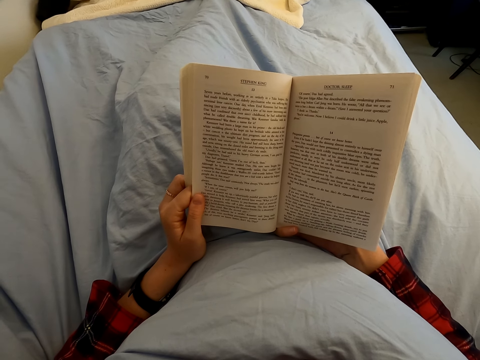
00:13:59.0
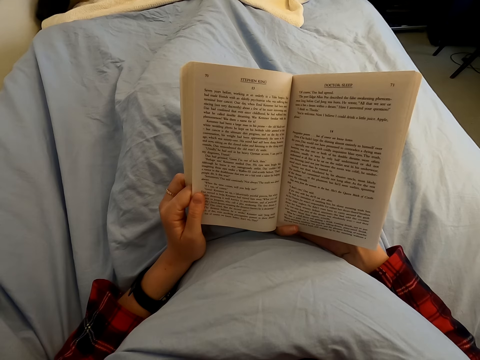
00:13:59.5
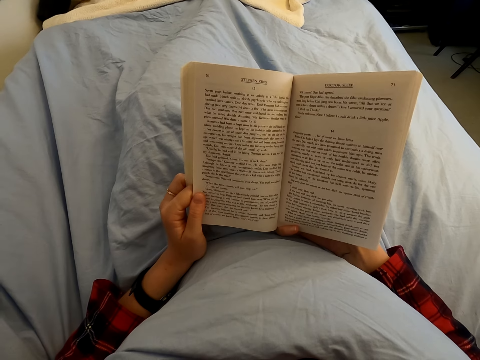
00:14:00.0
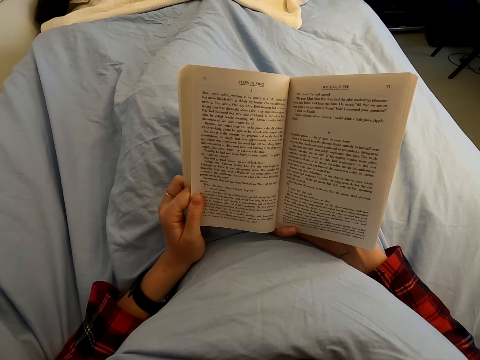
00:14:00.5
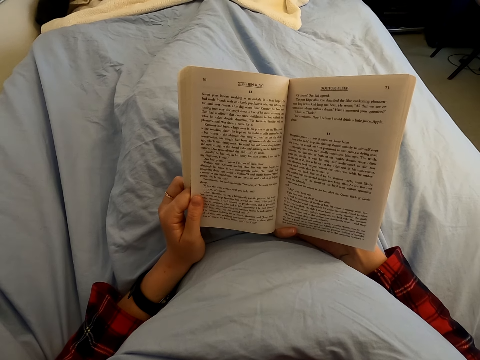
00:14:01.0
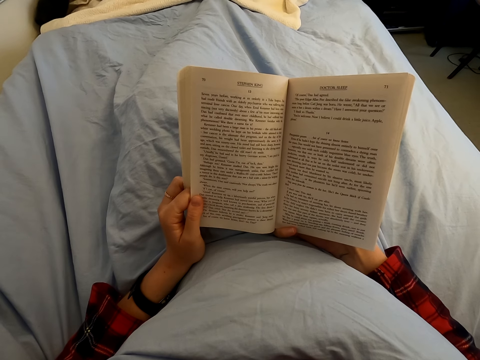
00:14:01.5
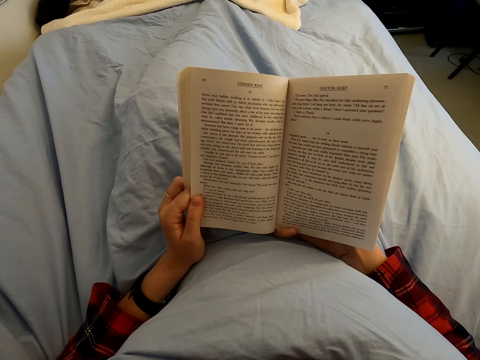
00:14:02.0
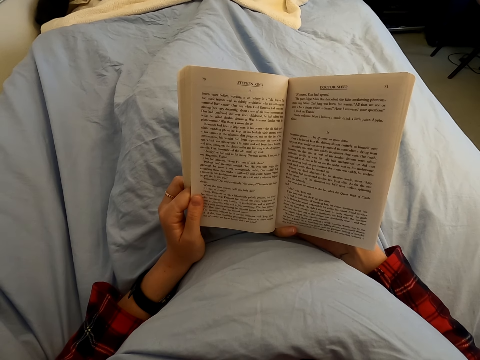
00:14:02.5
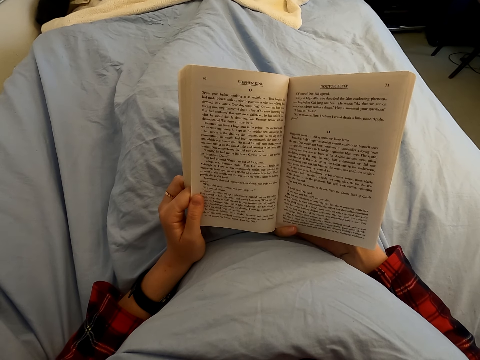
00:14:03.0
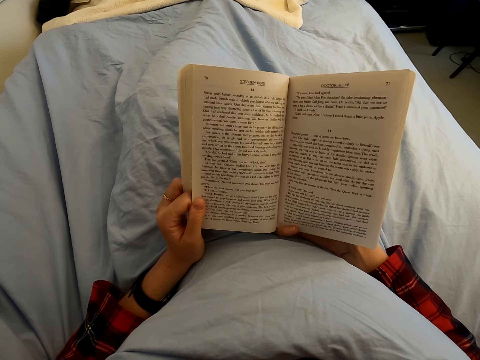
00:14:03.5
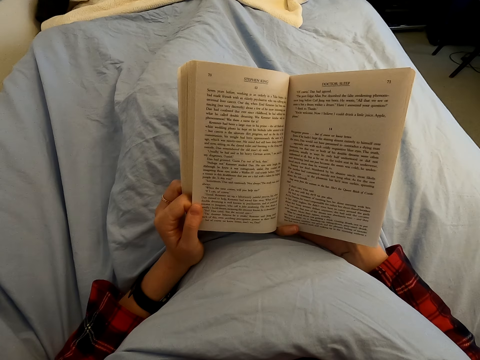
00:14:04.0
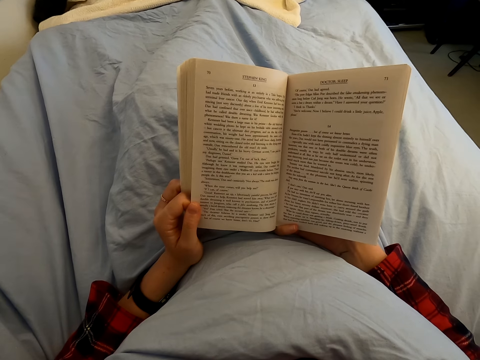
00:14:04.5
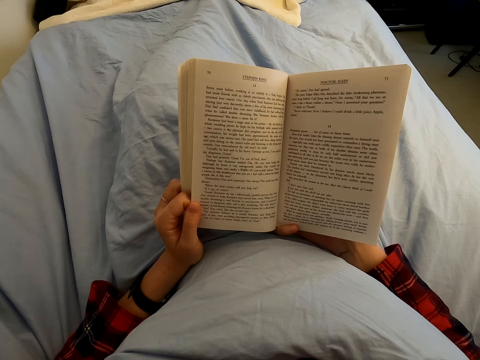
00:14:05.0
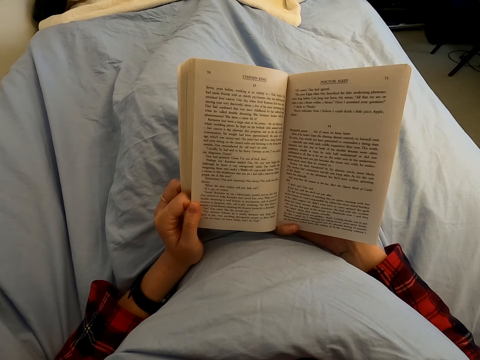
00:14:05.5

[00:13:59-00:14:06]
The camera wearer reads the book.

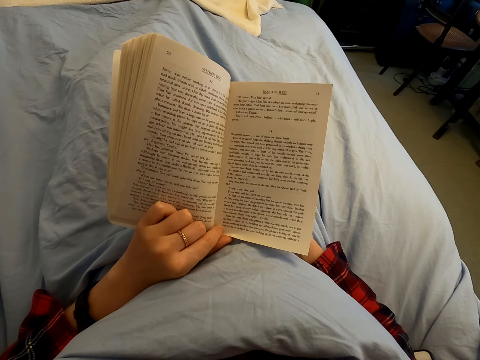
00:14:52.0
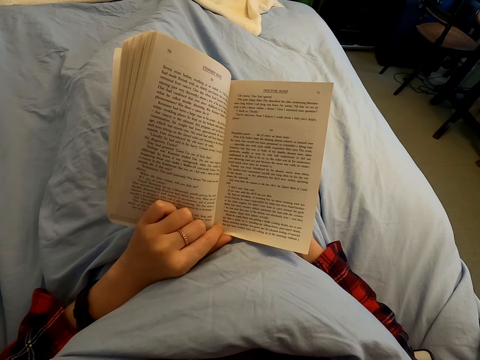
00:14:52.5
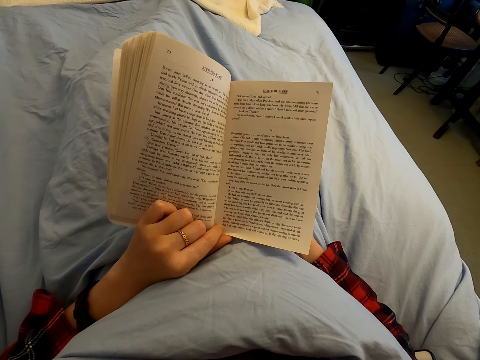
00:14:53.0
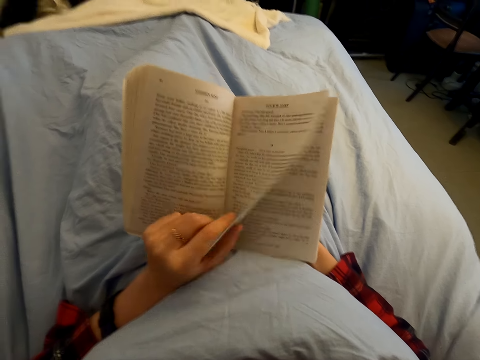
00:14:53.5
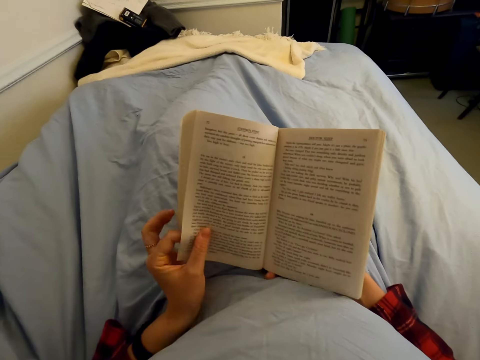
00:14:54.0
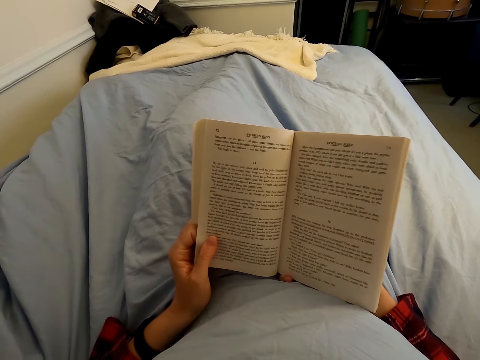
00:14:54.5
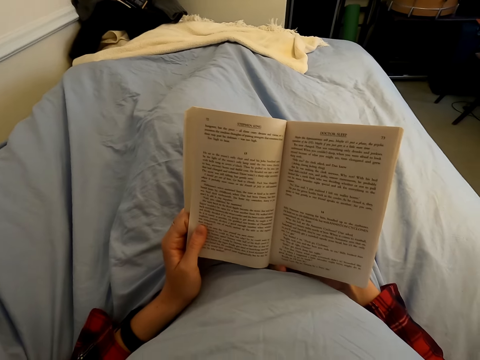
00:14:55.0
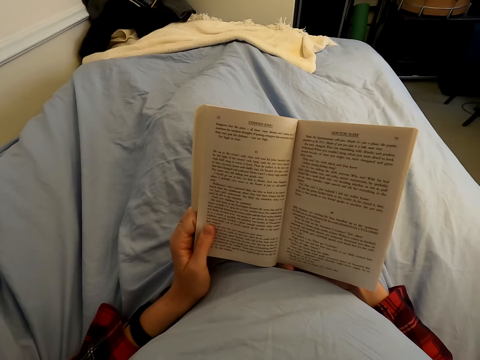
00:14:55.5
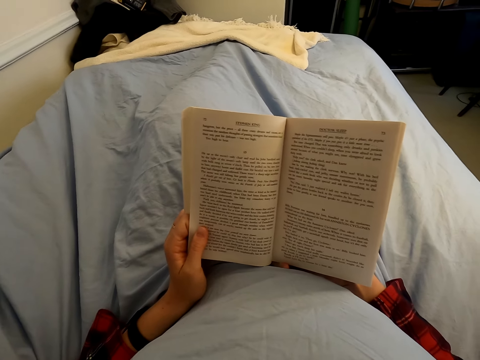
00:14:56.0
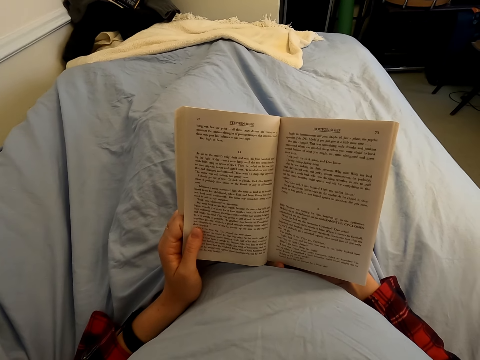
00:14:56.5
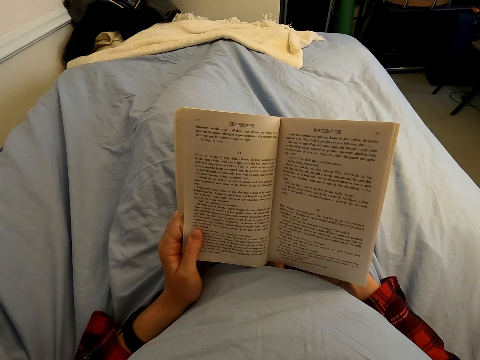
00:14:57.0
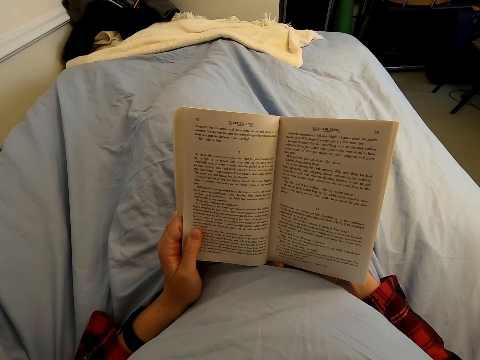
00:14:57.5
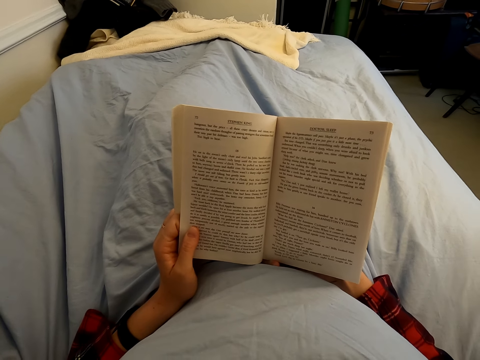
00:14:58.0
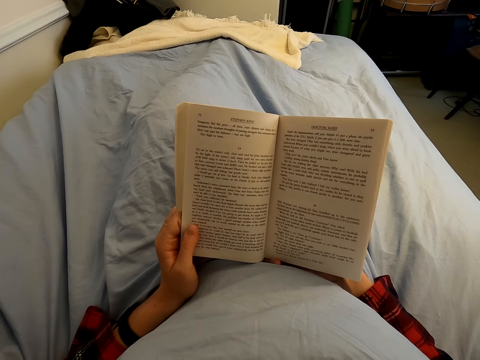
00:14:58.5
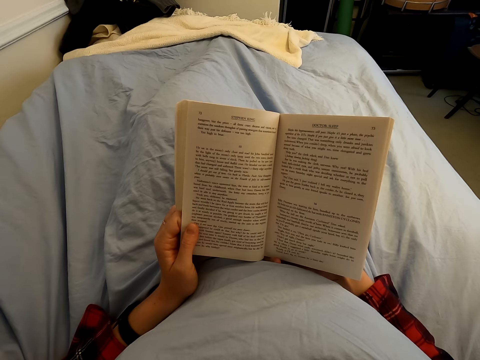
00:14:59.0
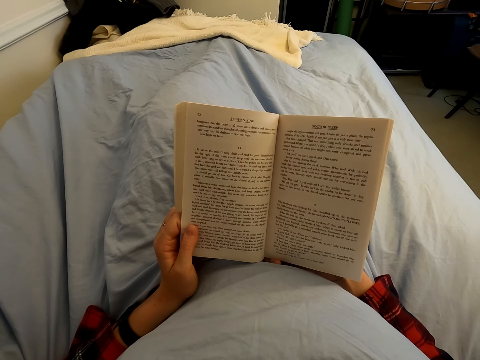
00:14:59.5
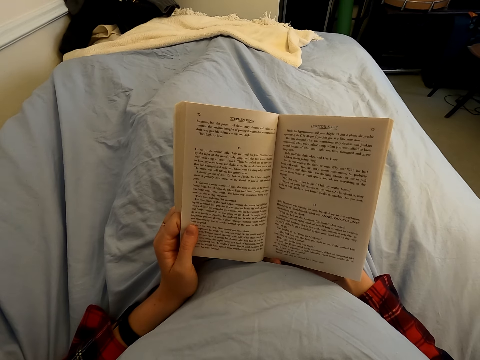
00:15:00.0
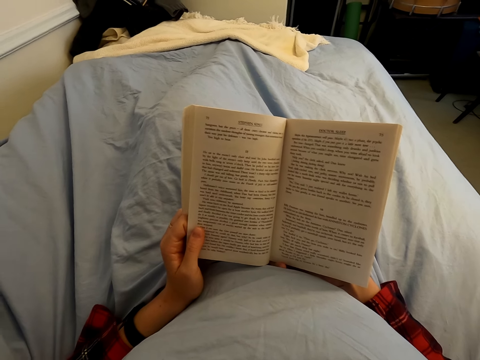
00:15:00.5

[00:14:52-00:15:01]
The camera wearer opens a page of the book with his left hand. He peruses the page on the novel. He reads the novel.

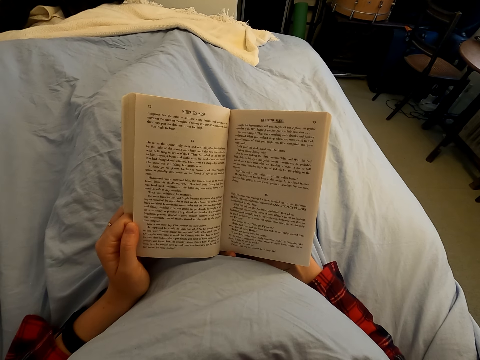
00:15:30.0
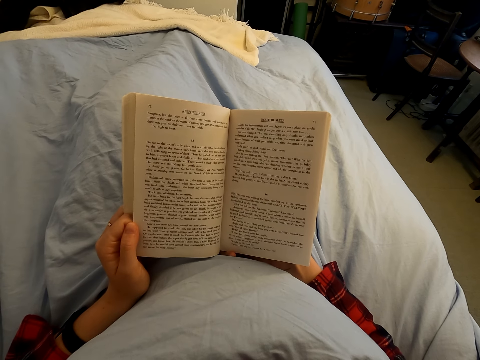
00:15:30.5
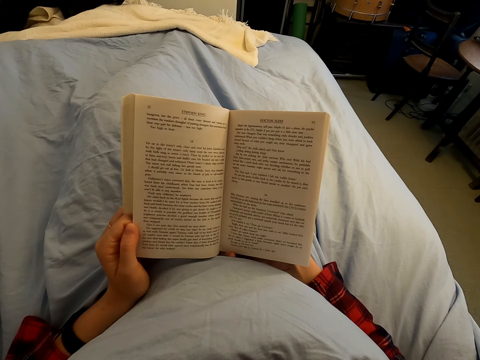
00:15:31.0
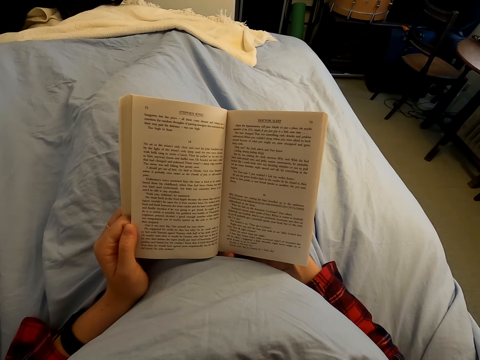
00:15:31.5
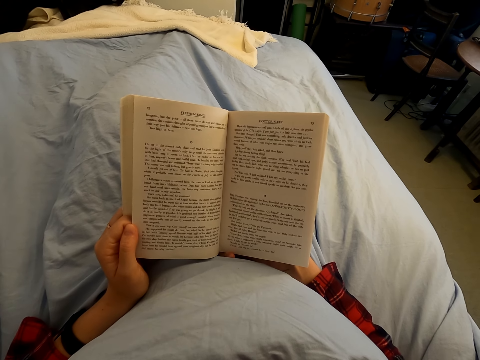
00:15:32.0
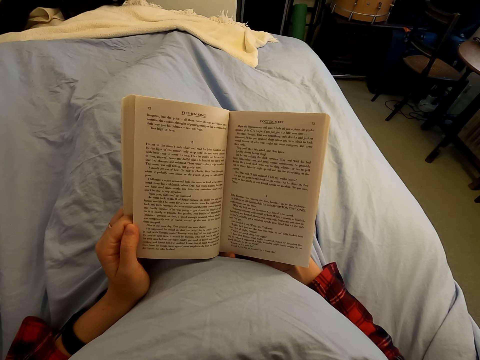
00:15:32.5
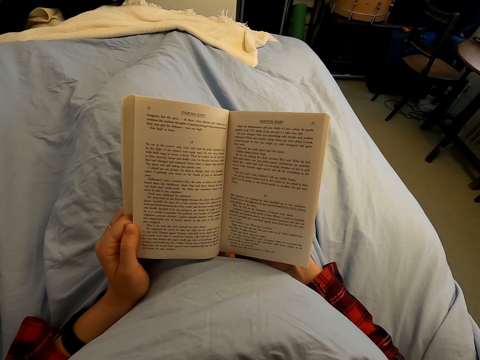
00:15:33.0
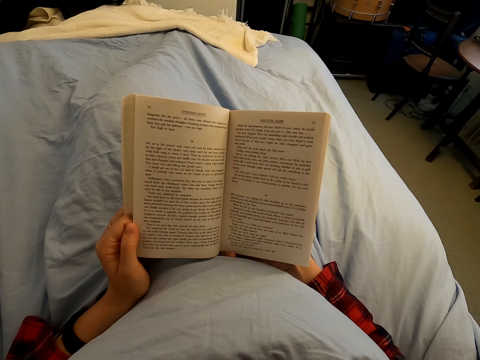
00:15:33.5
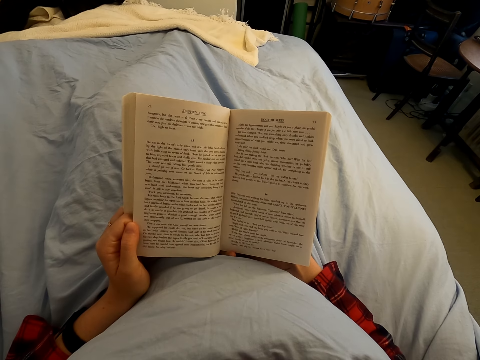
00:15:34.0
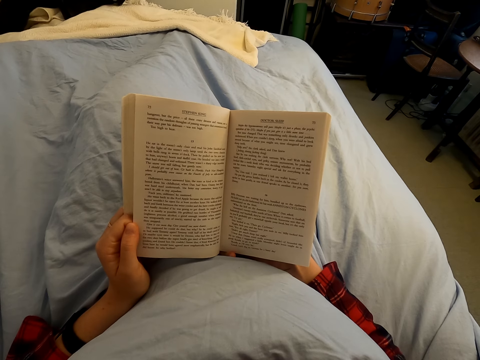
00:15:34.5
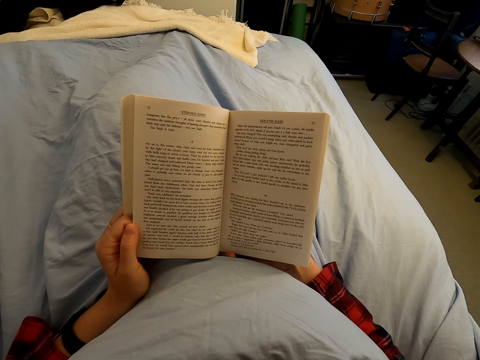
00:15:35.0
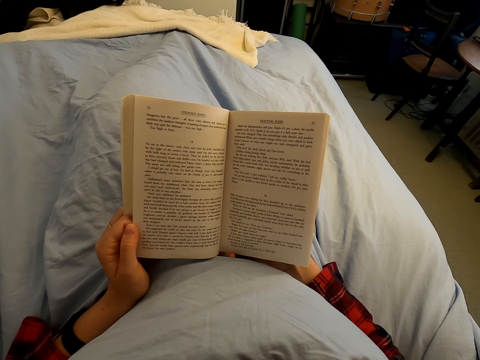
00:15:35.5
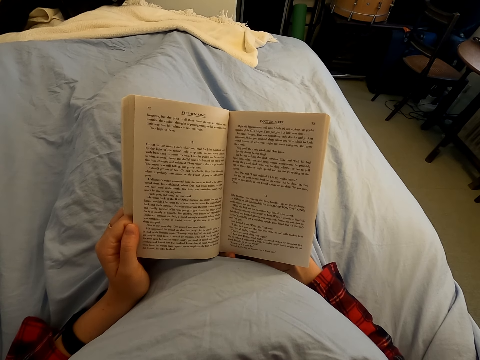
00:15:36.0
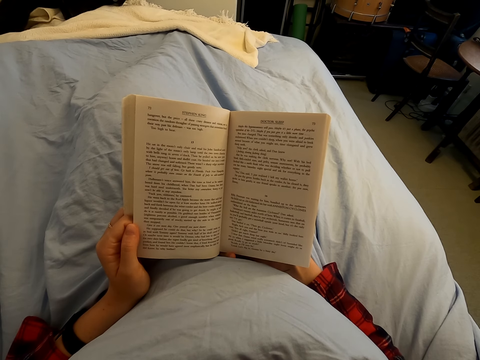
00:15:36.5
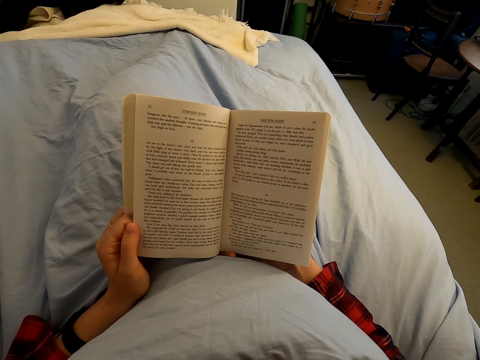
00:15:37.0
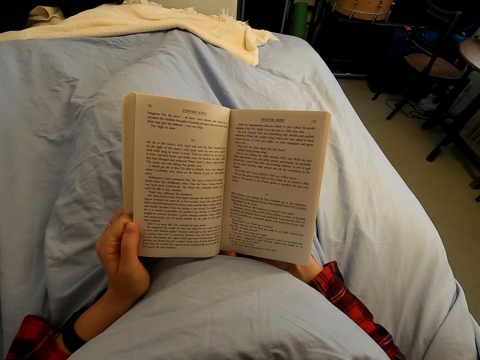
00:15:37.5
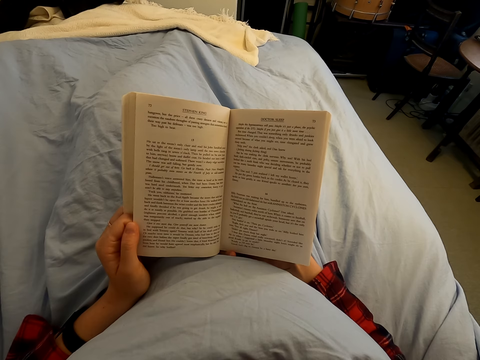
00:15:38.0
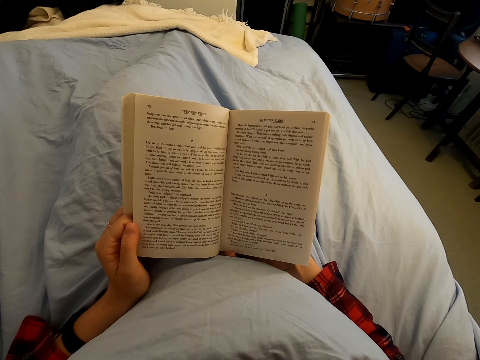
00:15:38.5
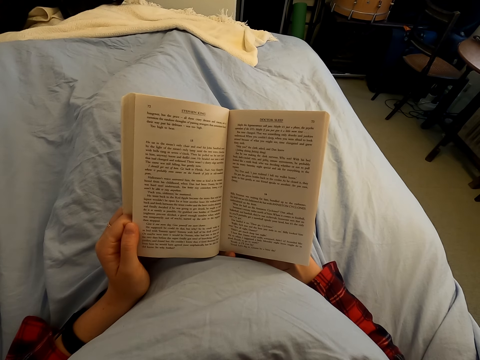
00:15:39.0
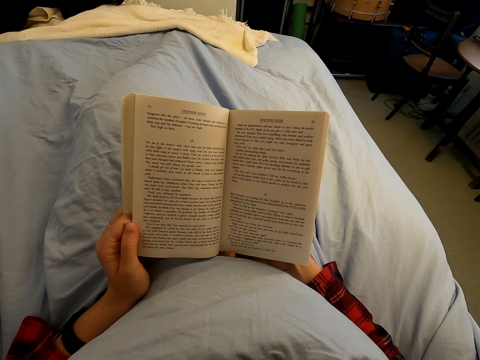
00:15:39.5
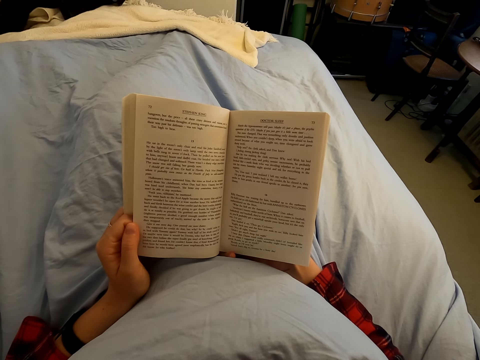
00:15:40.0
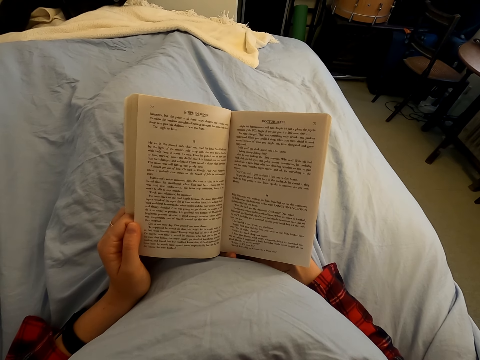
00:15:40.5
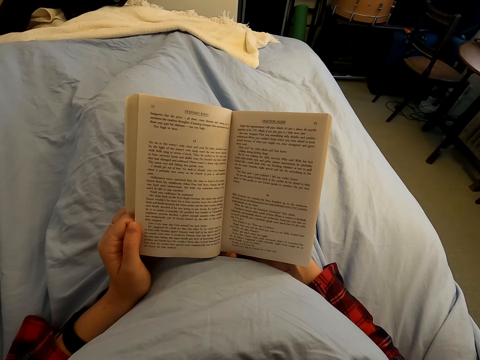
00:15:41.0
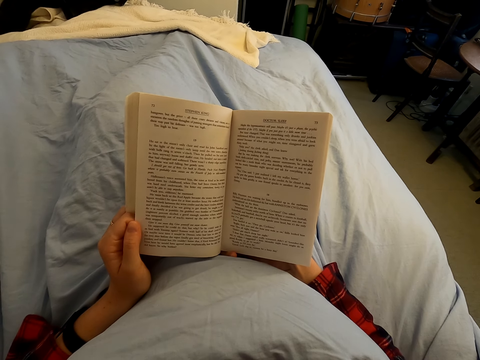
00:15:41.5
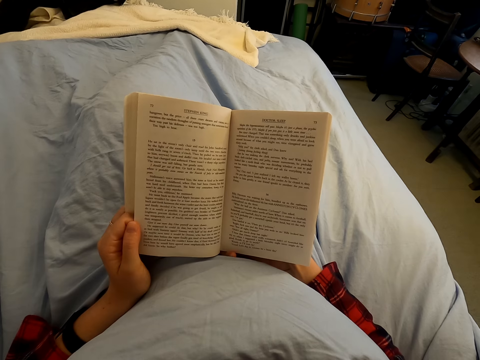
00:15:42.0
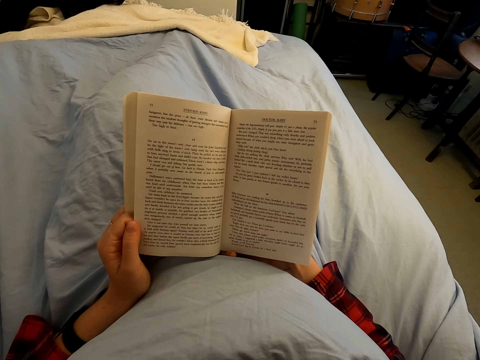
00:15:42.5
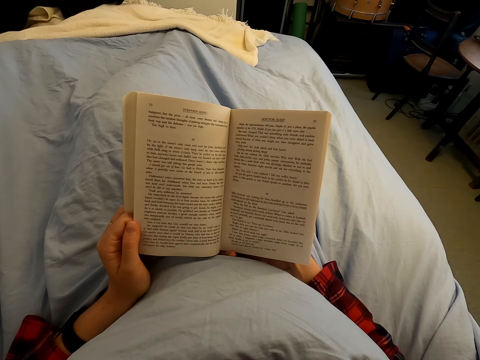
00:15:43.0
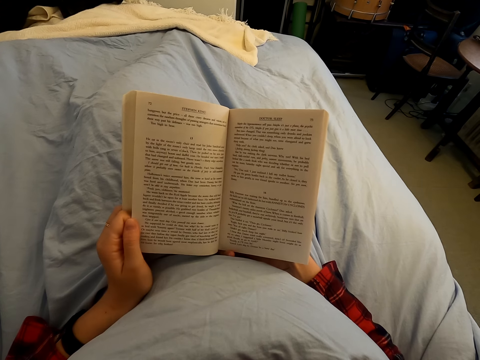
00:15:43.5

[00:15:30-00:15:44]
The camera wearer reads the book.
